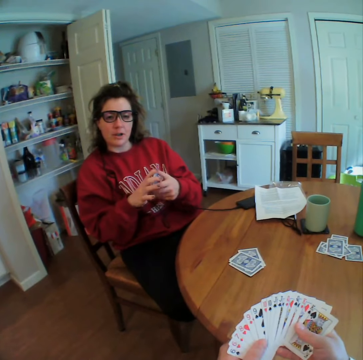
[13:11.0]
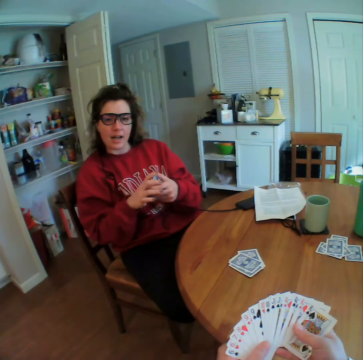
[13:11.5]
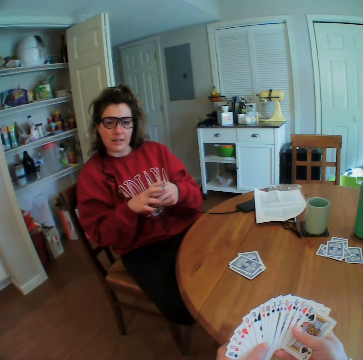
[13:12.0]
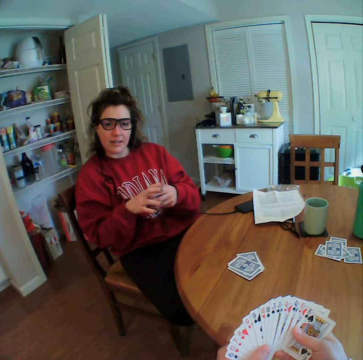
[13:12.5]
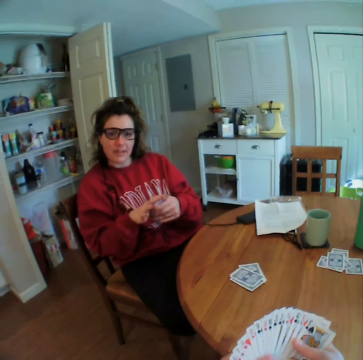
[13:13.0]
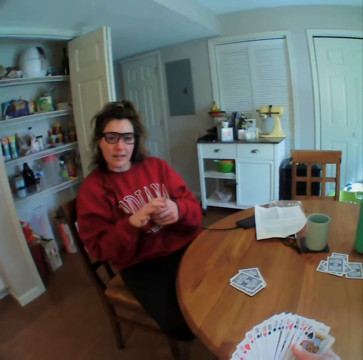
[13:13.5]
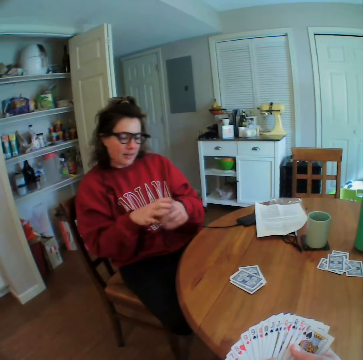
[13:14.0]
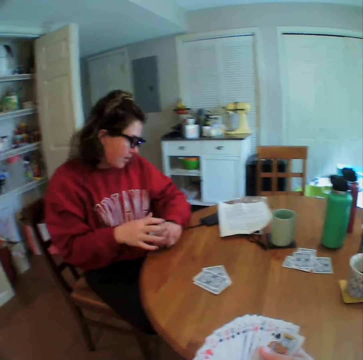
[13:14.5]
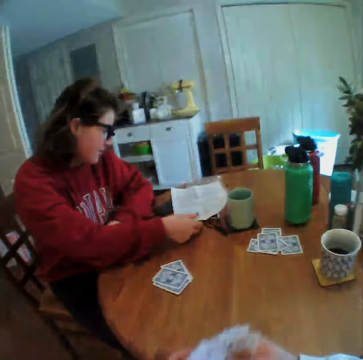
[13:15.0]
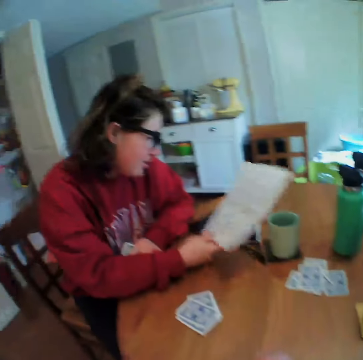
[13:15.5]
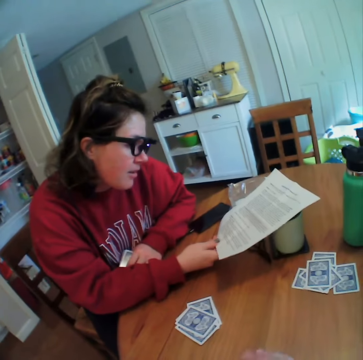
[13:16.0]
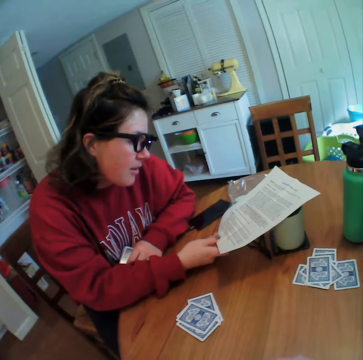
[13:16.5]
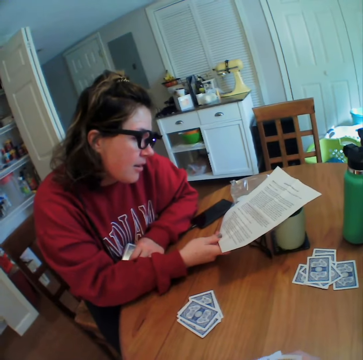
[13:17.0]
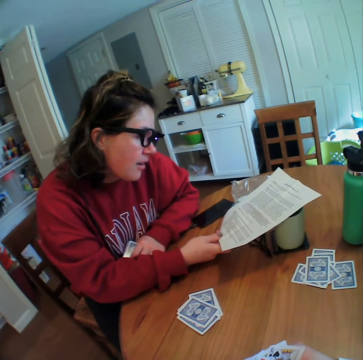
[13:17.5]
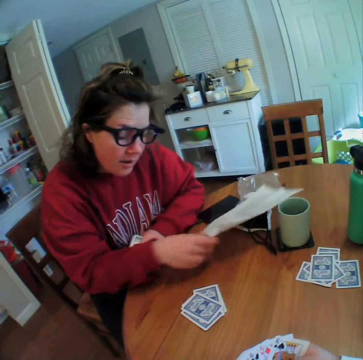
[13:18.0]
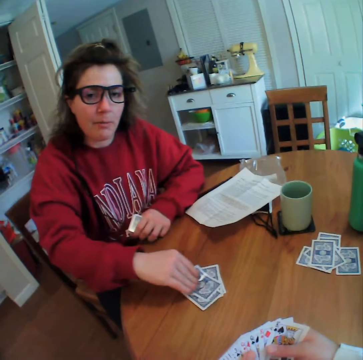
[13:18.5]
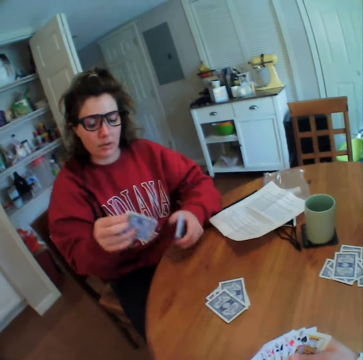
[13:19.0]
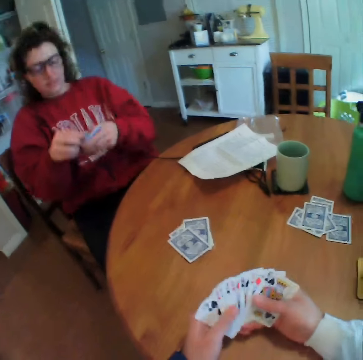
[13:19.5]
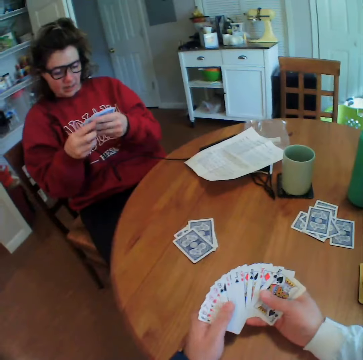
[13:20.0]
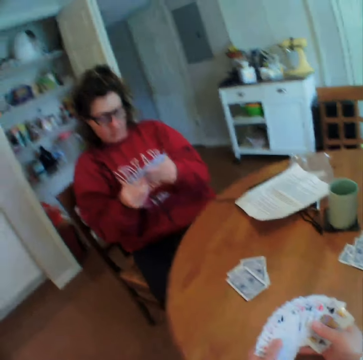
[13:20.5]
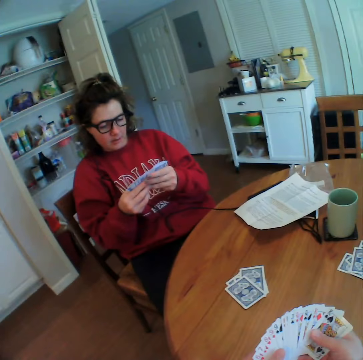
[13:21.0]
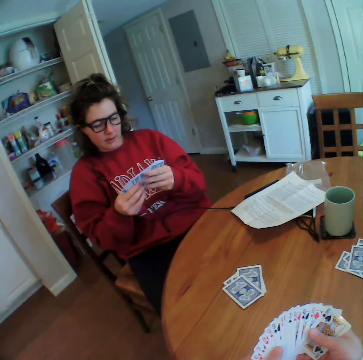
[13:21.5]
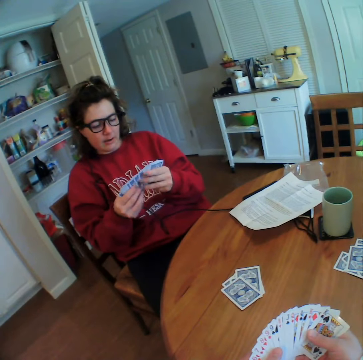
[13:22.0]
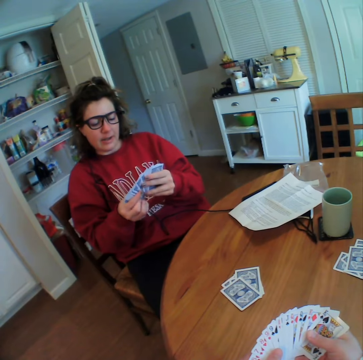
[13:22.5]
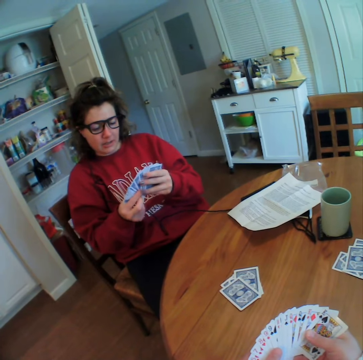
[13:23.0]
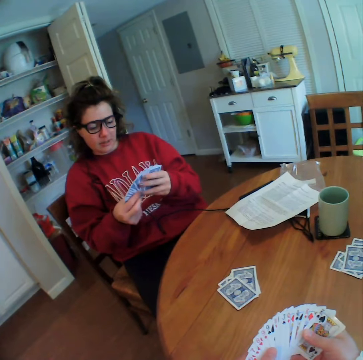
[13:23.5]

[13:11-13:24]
A woman holds the paper. The woman reads the paper. The woman drops the paper on the table and picks a card from the table.

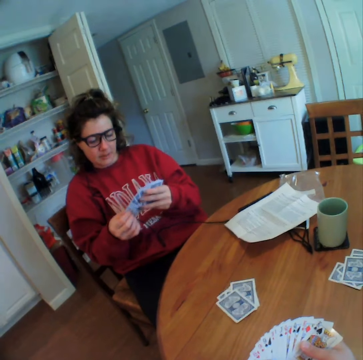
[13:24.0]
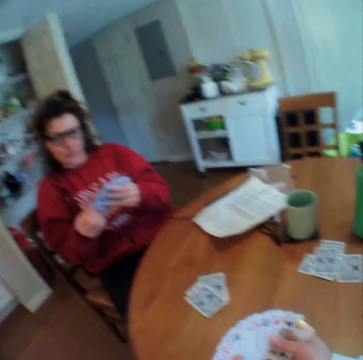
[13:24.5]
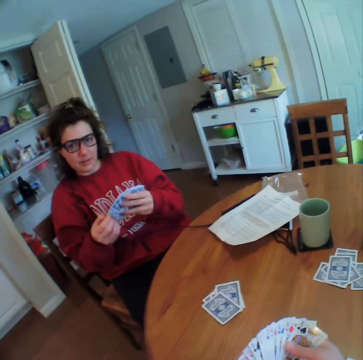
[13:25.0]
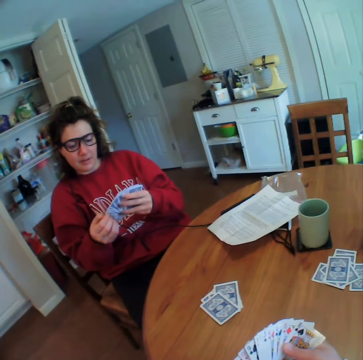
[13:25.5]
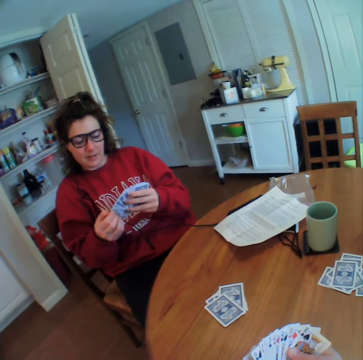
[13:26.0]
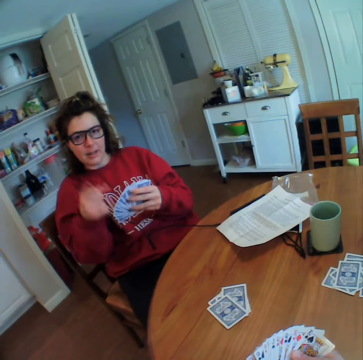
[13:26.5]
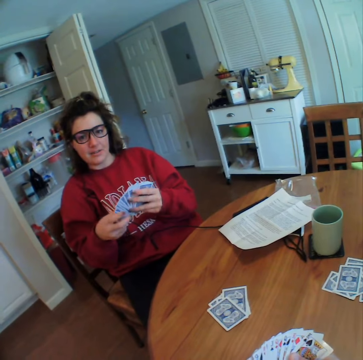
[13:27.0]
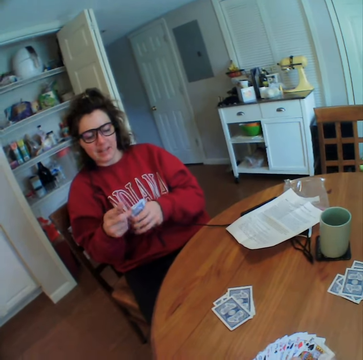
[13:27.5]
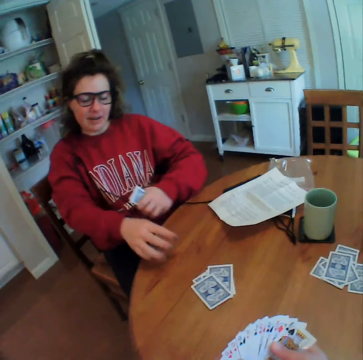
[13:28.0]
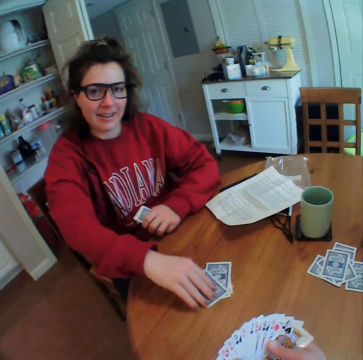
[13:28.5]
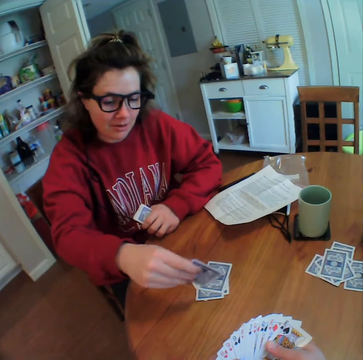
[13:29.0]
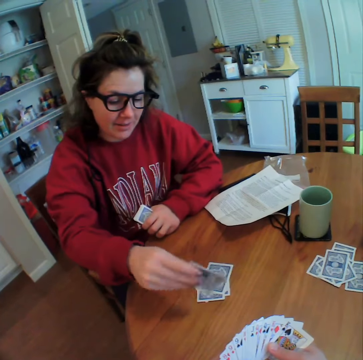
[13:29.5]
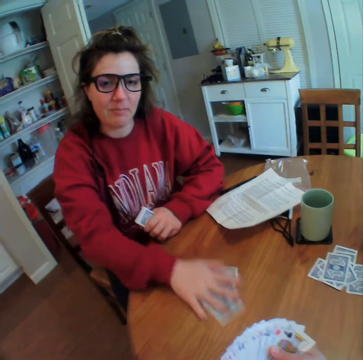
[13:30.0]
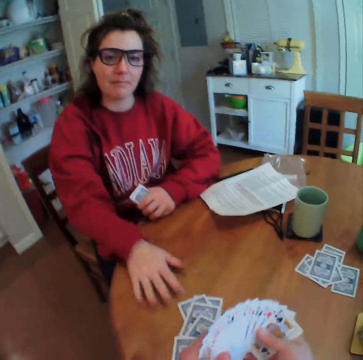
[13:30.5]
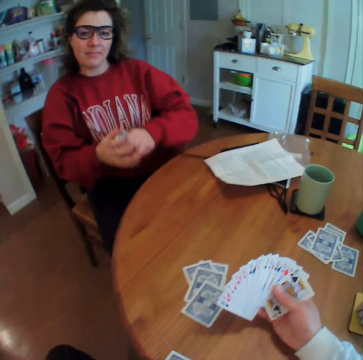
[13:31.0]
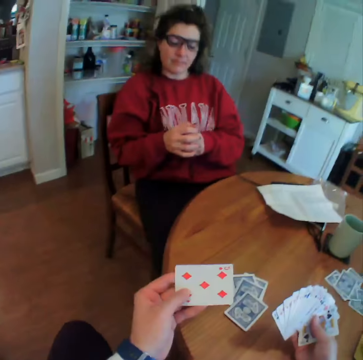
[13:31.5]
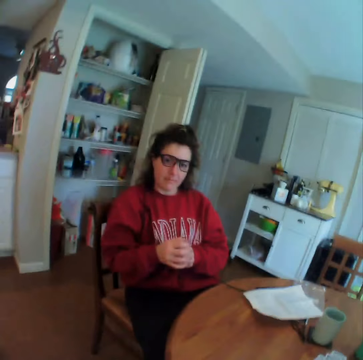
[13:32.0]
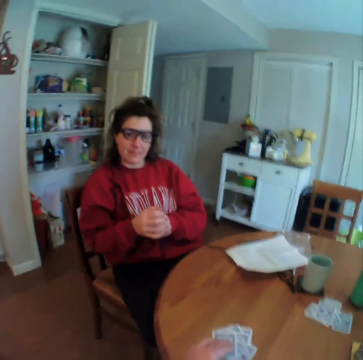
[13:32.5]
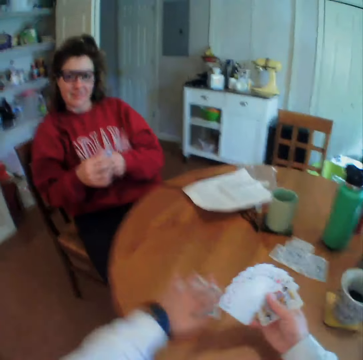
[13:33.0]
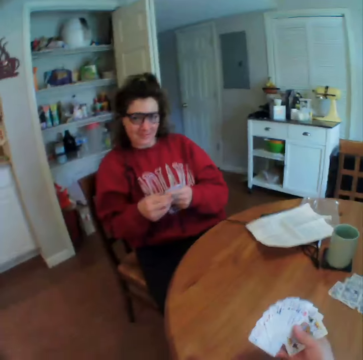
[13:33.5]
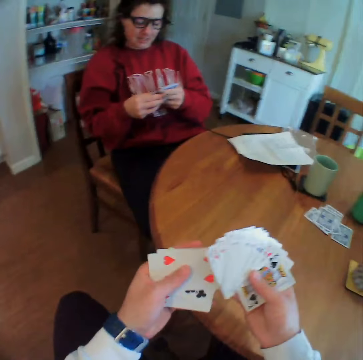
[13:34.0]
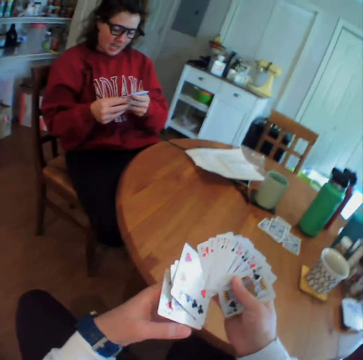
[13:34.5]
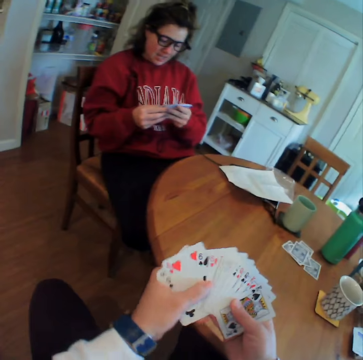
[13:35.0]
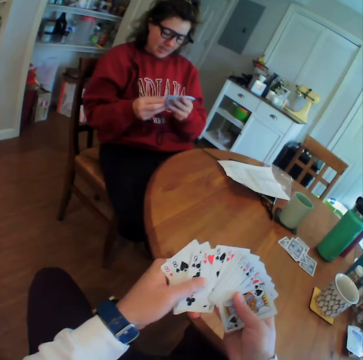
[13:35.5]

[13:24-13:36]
A woman gestures with her hand. The woman pushes the cards towards the camera wearer. The woman holds a card, looks at the card and puts the card on the table. The camera wearer looks at the card. They pick a card at the top. They pick the rest of the cards from the table.

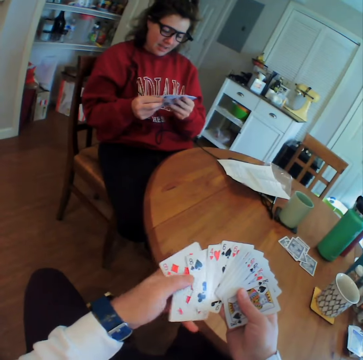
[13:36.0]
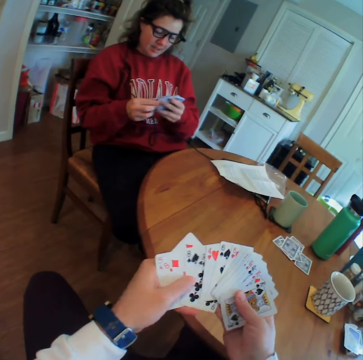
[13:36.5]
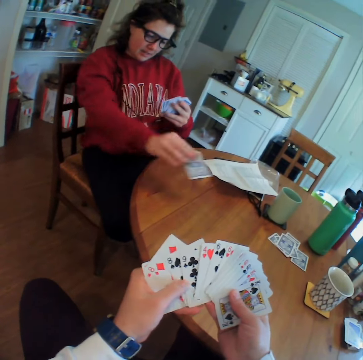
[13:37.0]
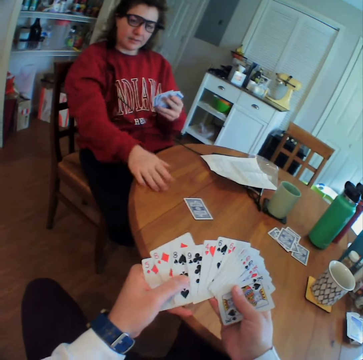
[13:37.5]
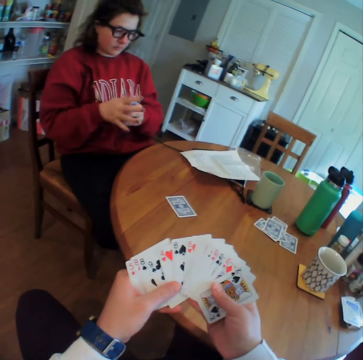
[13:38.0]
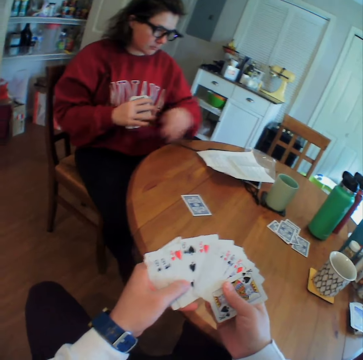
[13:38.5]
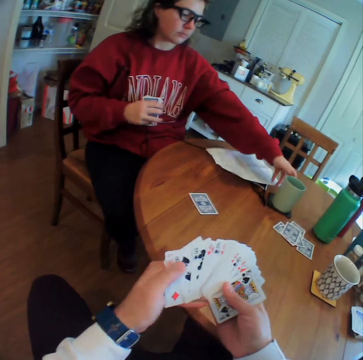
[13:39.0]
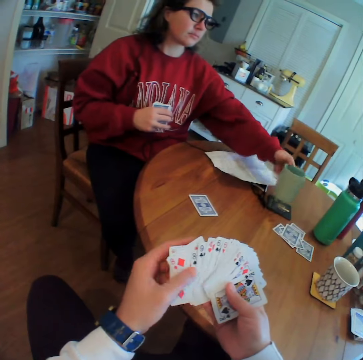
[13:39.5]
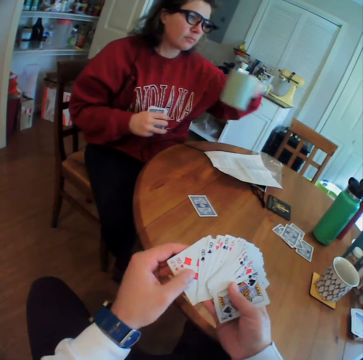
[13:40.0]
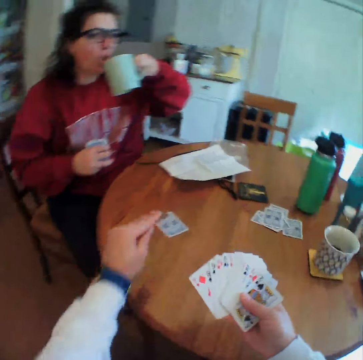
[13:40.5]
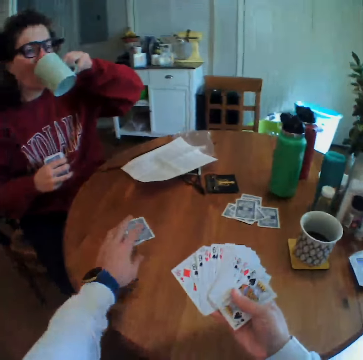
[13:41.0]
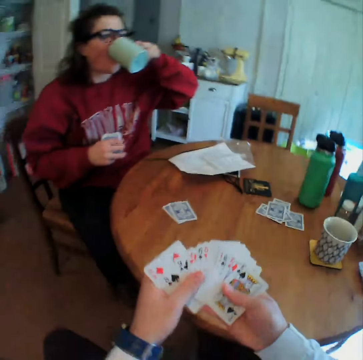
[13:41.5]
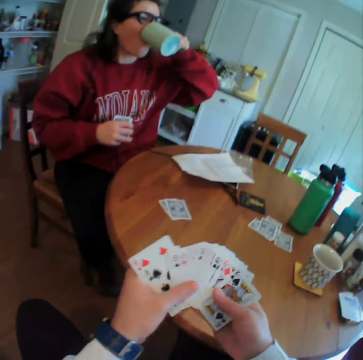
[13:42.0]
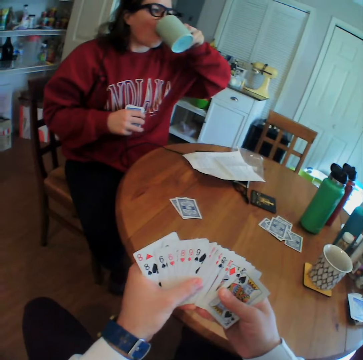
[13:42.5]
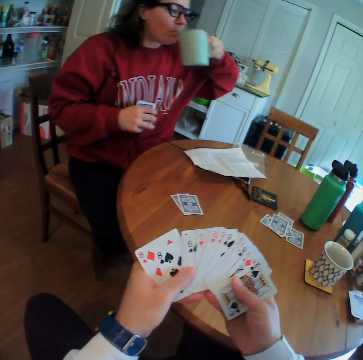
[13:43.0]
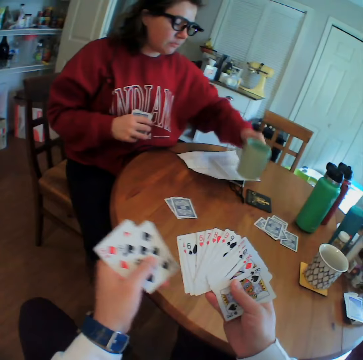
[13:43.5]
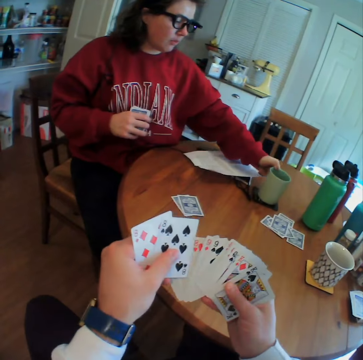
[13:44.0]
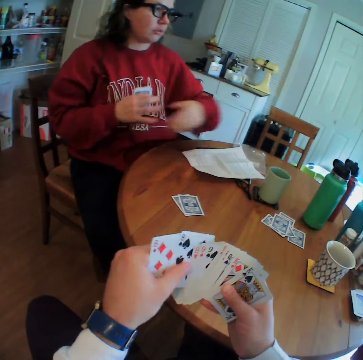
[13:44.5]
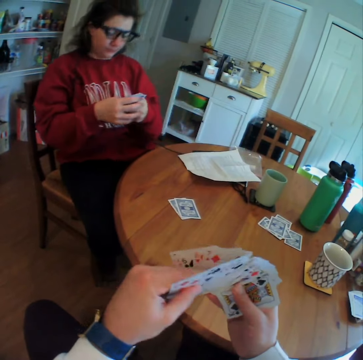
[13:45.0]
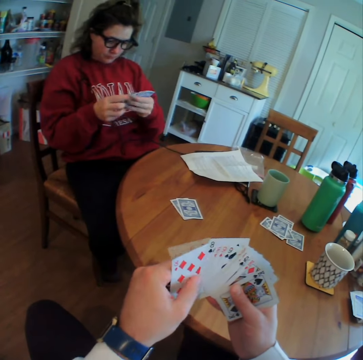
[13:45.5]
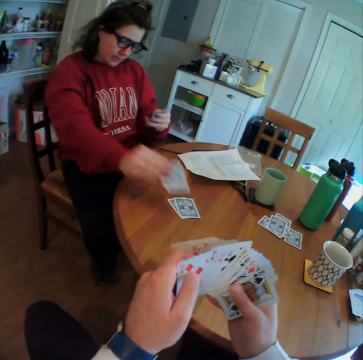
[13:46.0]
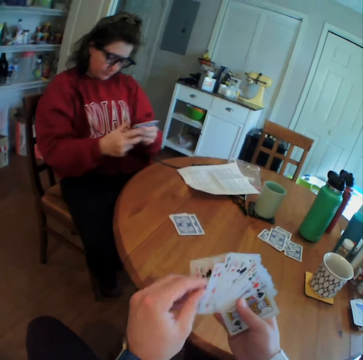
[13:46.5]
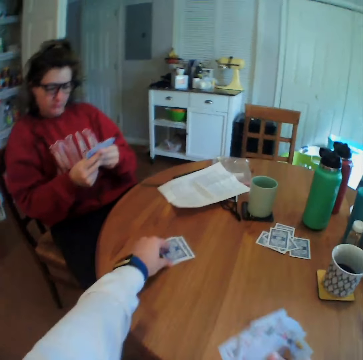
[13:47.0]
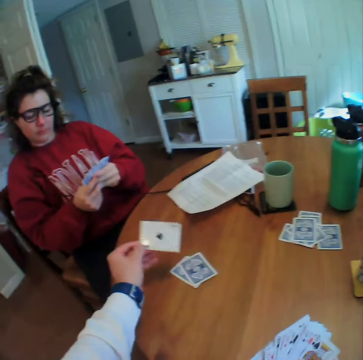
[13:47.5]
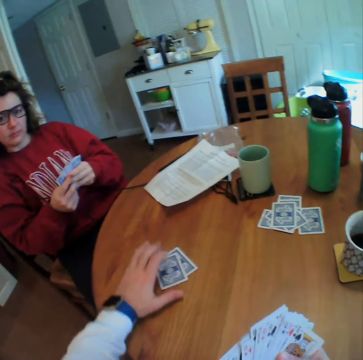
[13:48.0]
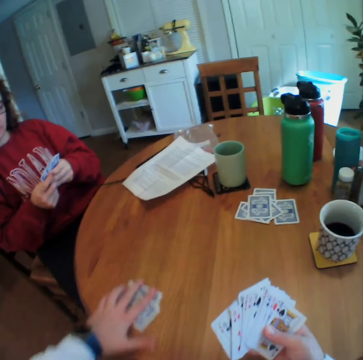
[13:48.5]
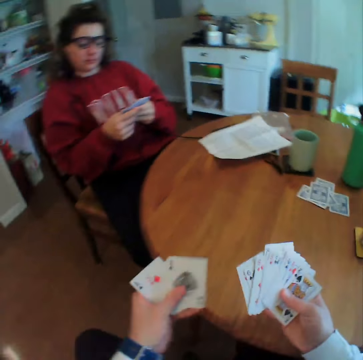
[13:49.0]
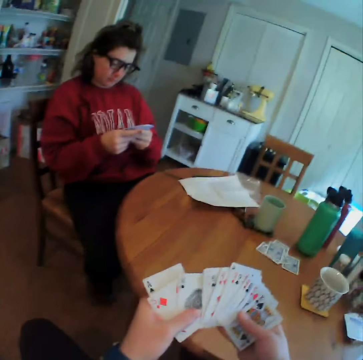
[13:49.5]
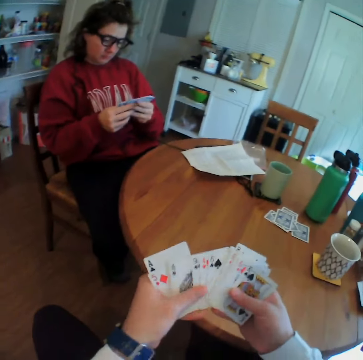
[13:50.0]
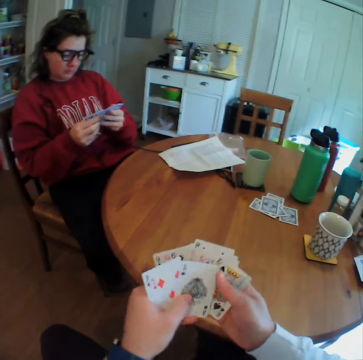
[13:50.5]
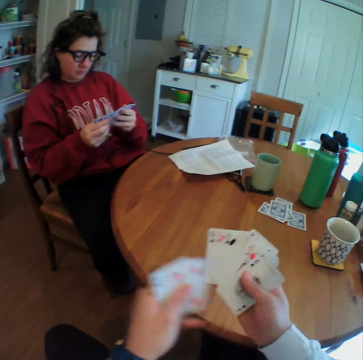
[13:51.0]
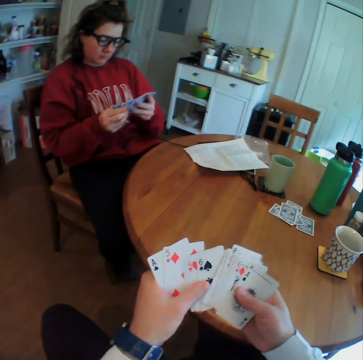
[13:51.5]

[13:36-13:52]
A woman puts a card on the table. The woman drops the paper on the table. The woman holds a cup and picks a mug of tea. The camera wearer puts a card on the table. The woman drinks the coffee. The woman returns the mug on the table. The camera wearer arranges the cards on his hand. The woman puts a card on the table. The camera wearer picks the card. He looks at the card and puts the card on the table. He picks the cards. He arranges the cards.
